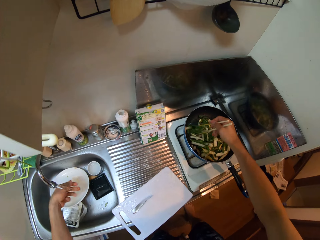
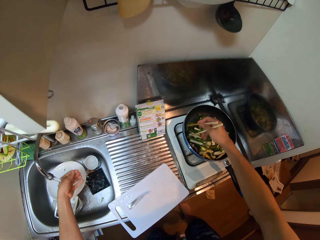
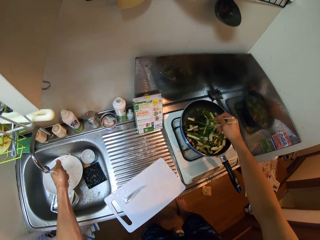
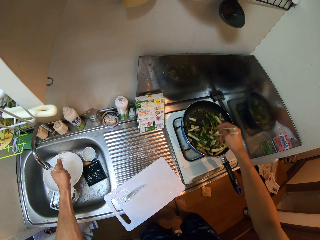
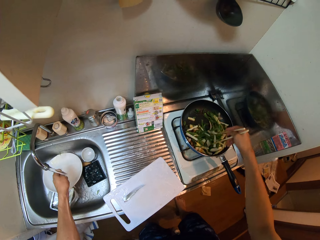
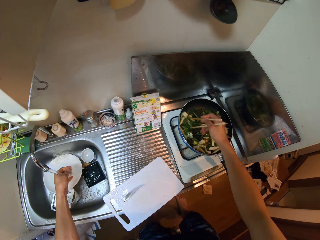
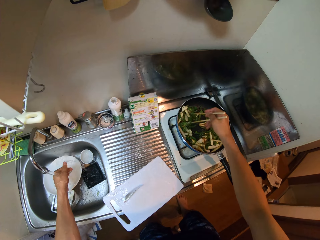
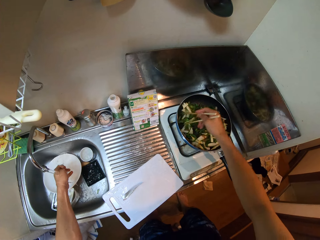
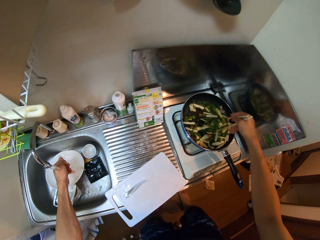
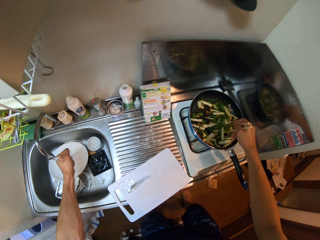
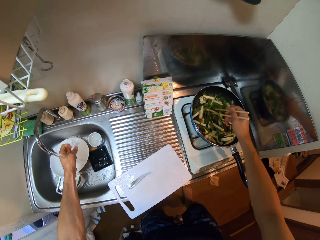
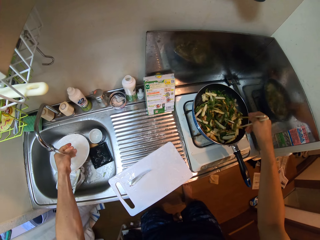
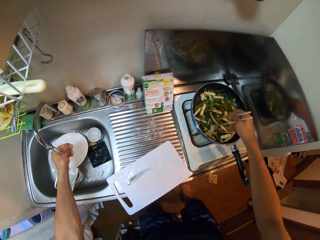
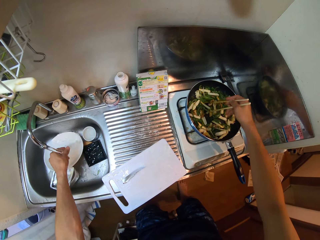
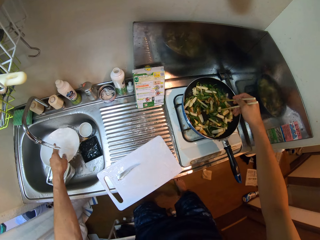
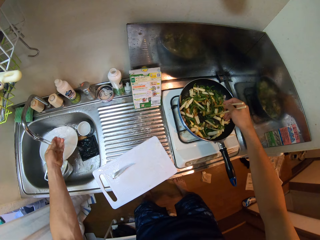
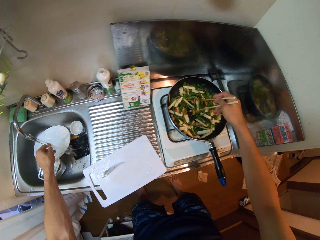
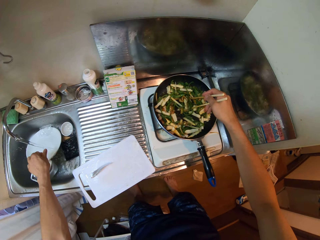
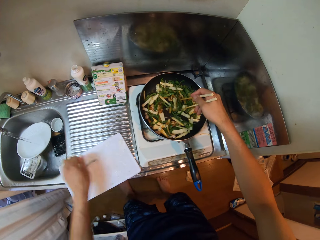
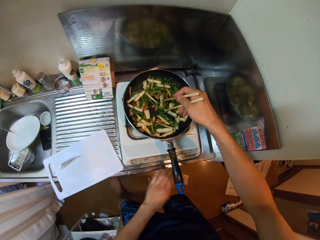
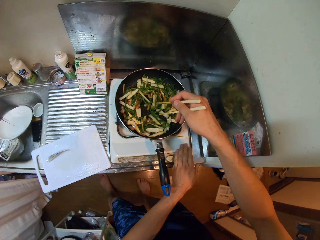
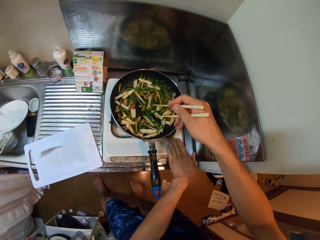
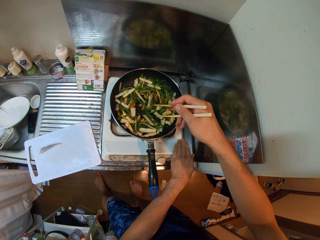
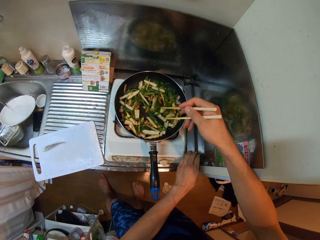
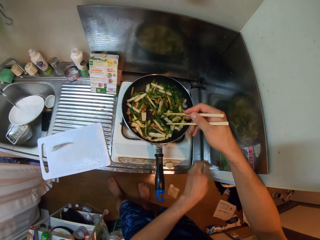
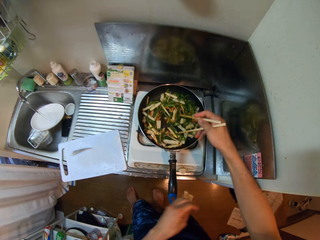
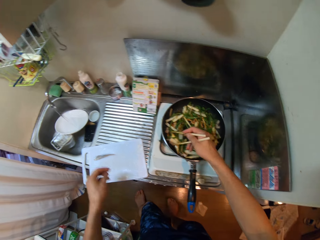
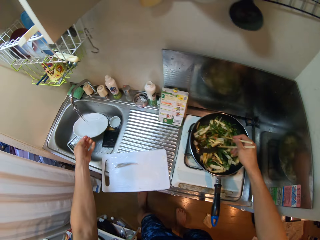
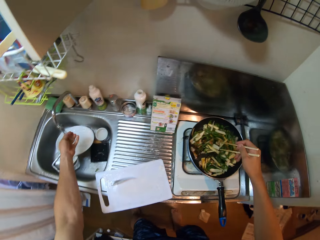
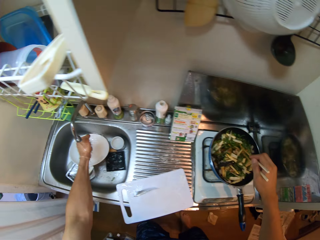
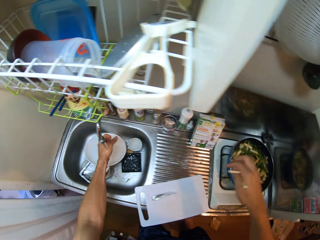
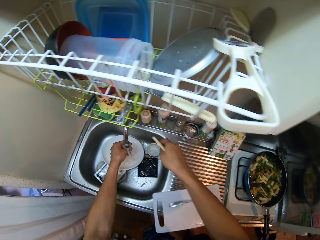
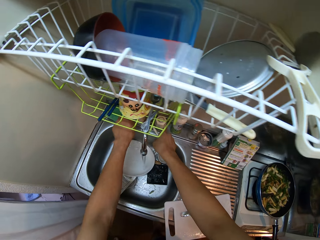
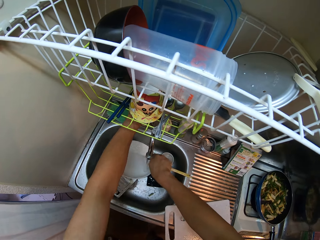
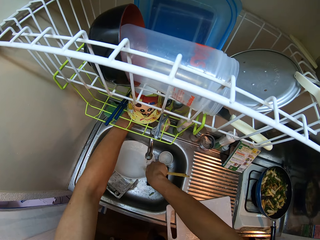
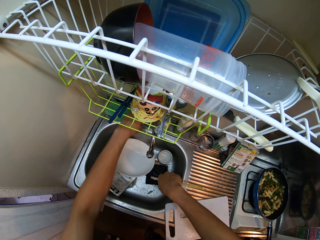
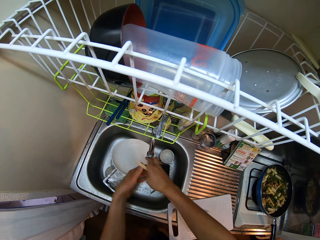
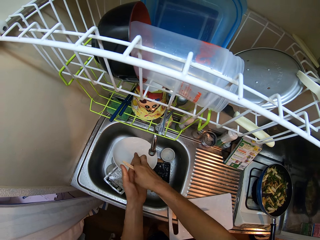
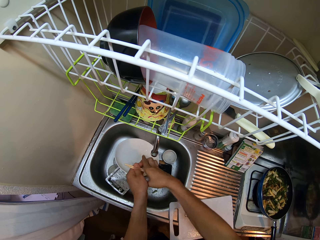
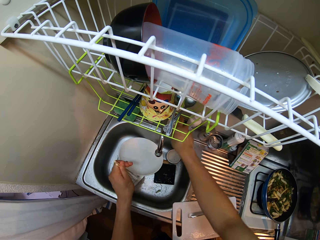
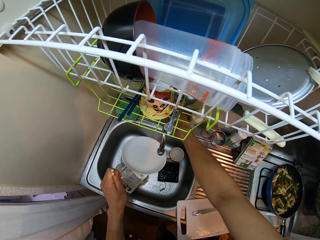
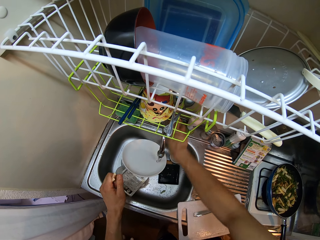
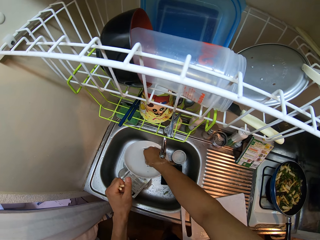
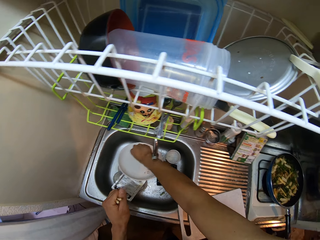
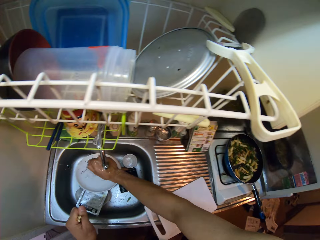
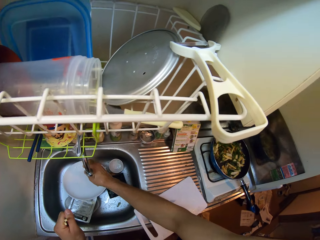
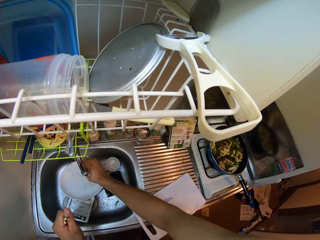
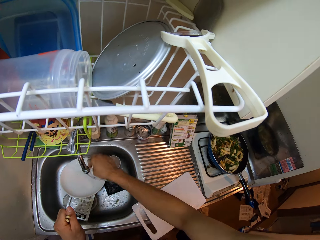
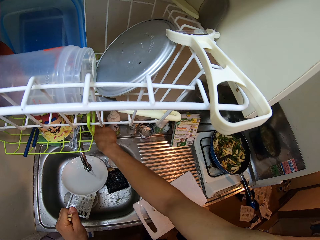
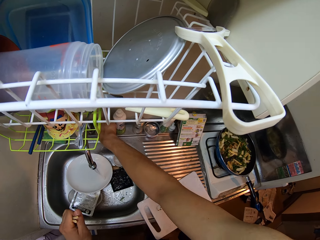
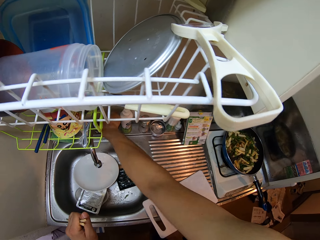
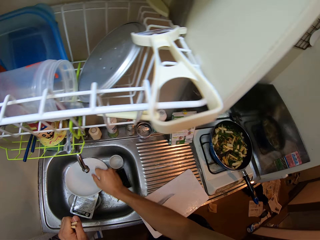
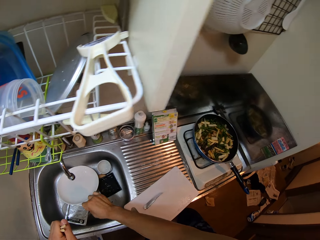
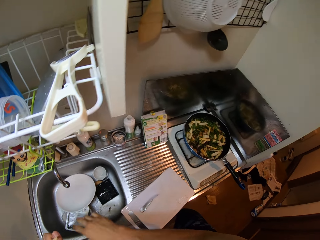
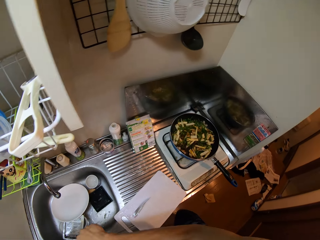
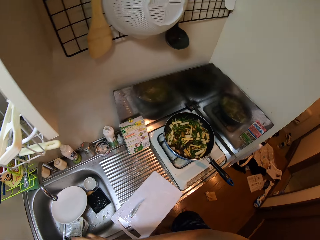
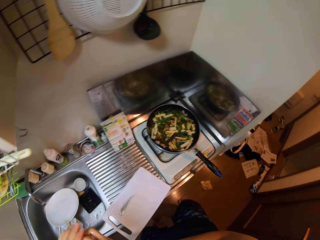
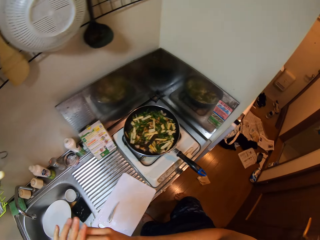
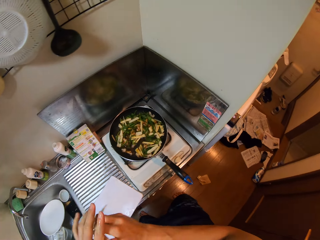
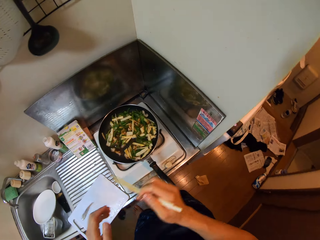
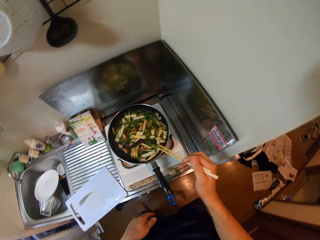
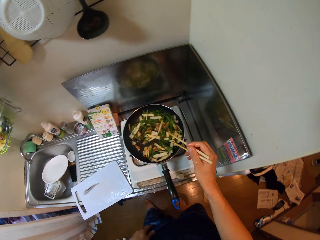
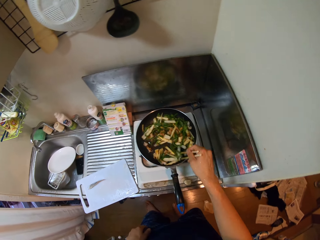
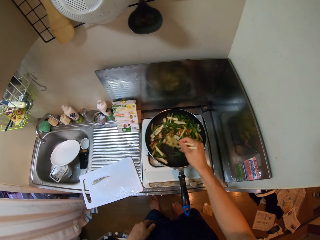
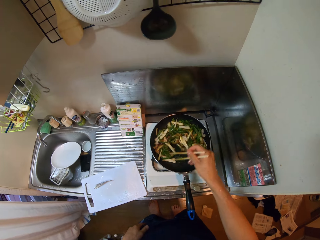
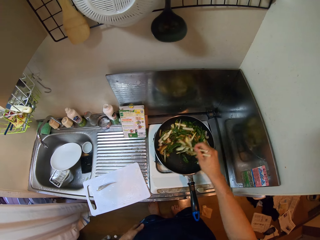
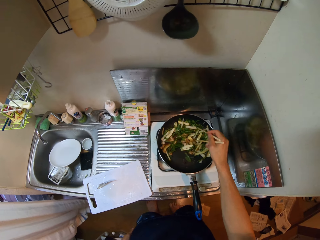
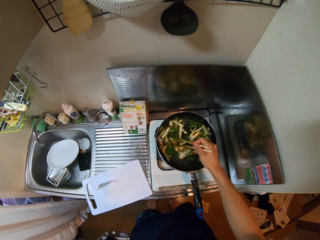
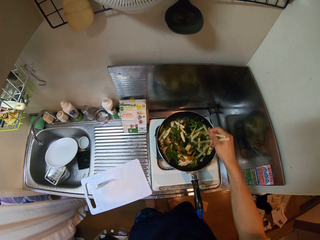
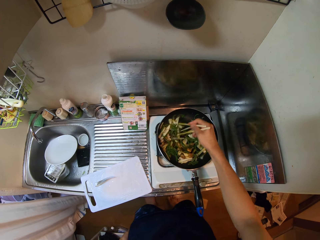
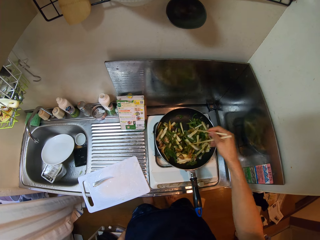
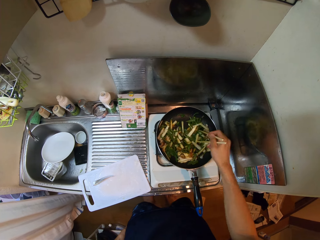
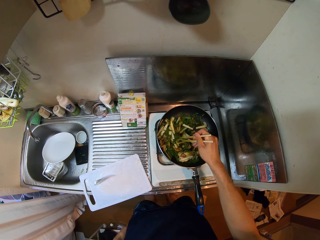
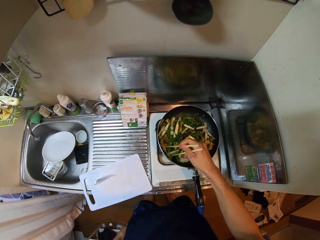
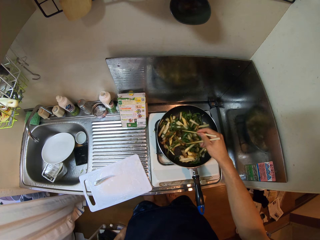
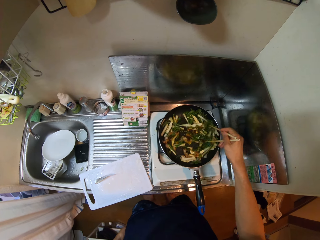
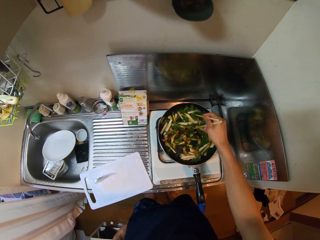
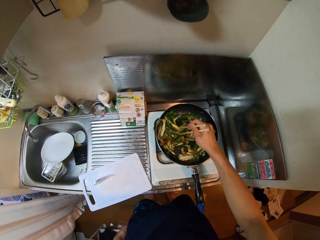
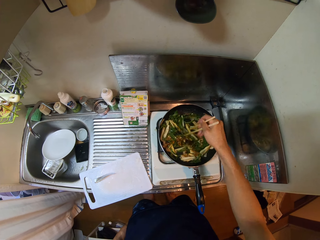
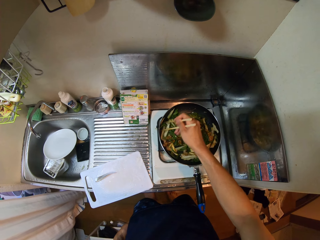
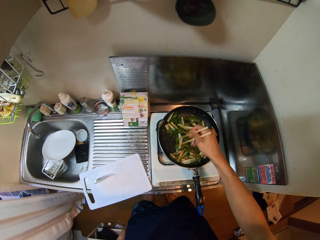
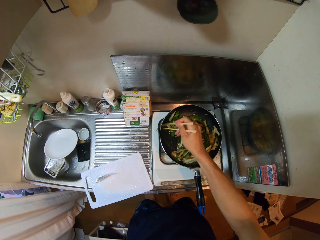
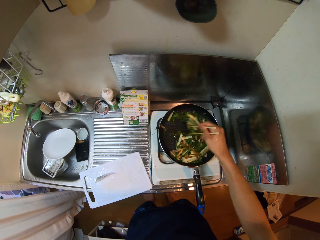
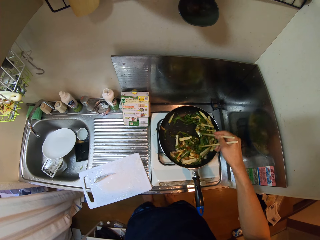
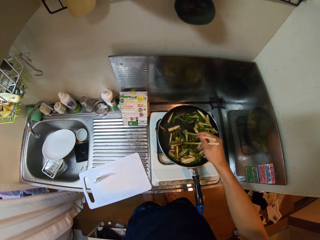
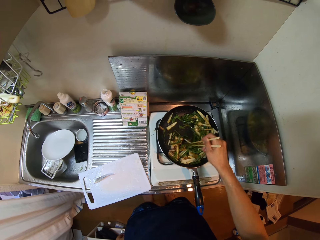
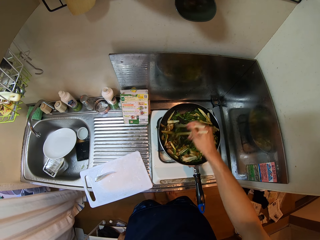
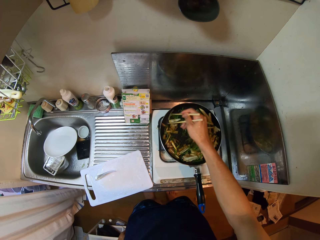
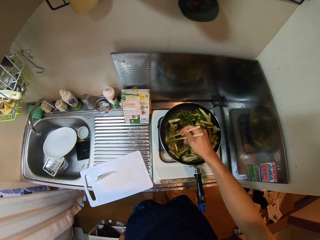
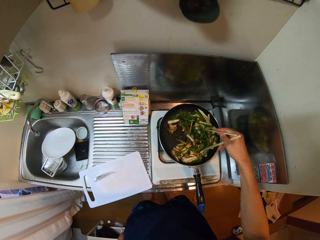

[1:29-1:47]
The camera wearer rinses her left hand. She removes dirt on the electric cooker with her left hand. She rinses her left hand. She takes soap from her left hand. She takes soap from her right hand. She rinses her right hand. She turns off the tap with her right hand. She walks towards the fry pan. She stirs the sauce in the fry pan with the chopsticks.

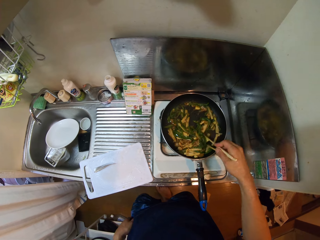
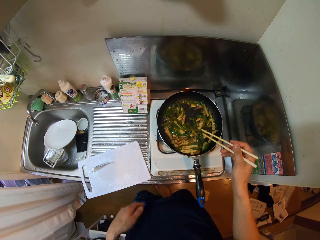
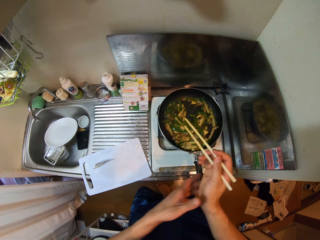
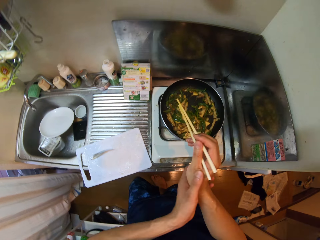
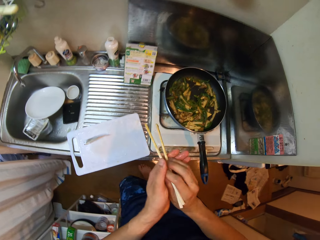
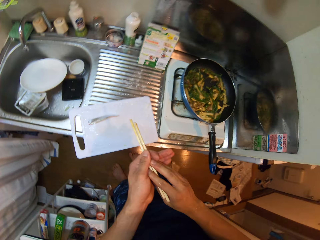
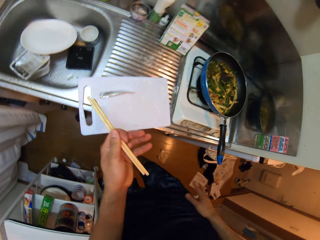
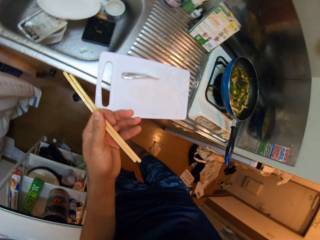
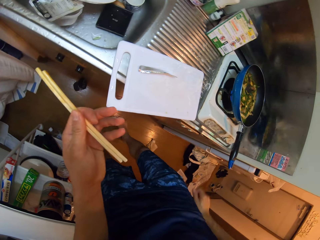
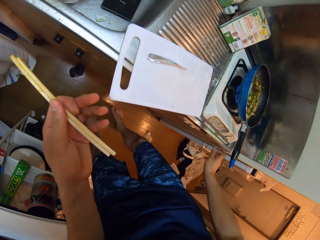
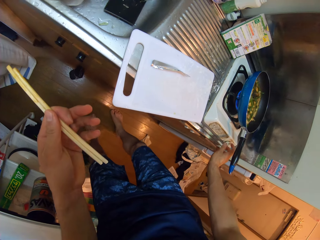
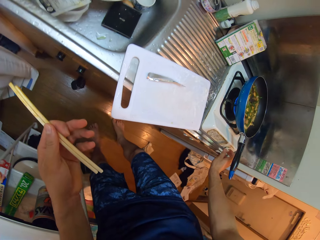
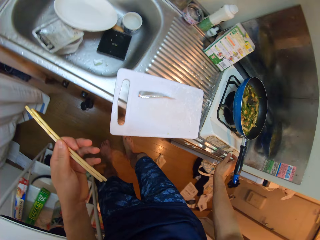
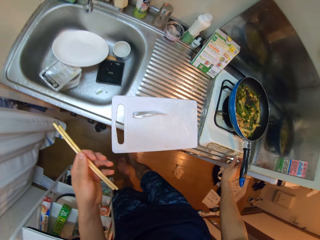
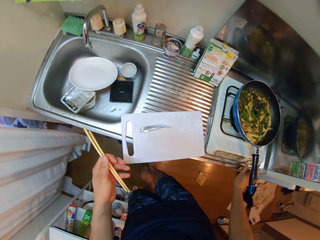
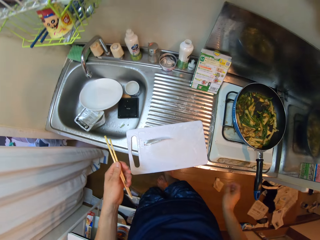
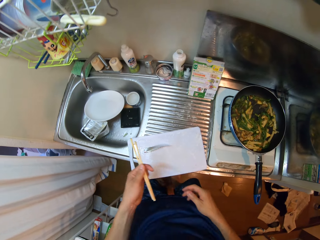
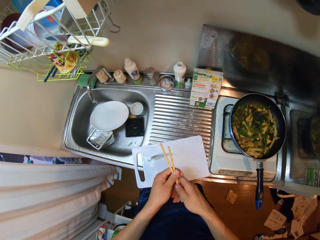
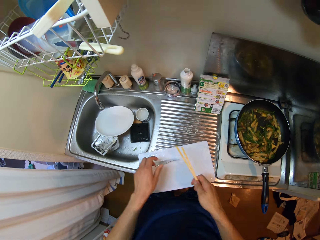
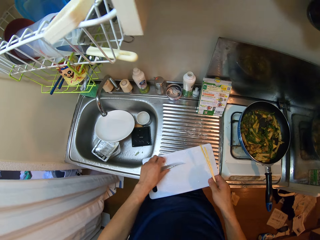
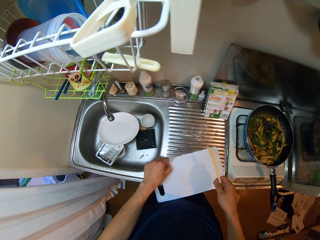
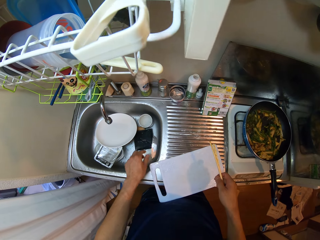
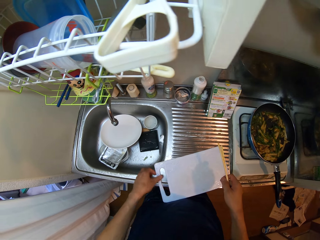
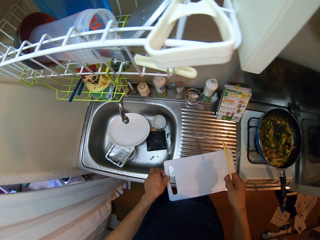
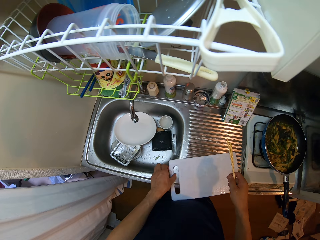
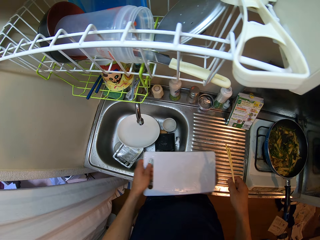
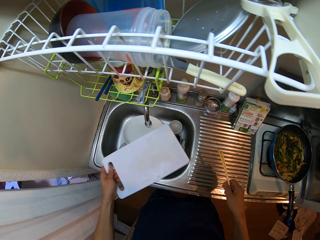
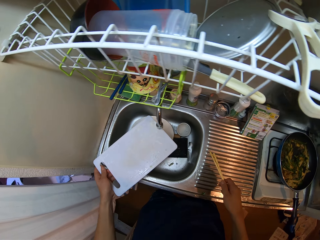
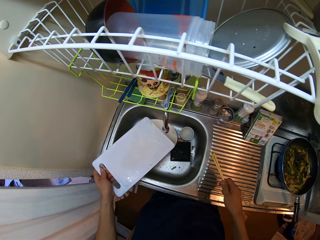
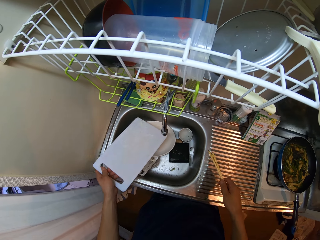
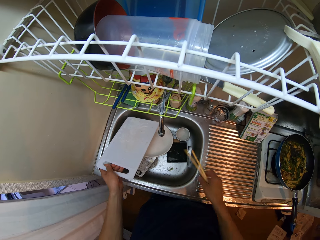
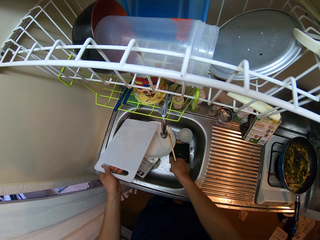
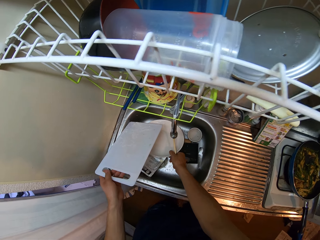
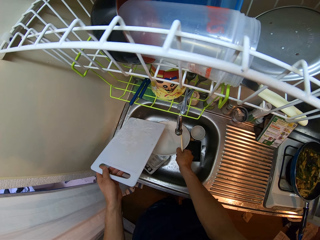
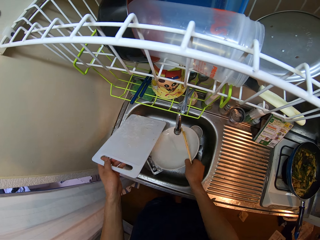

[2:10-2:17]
The camera wearer turns off the electric cooker. They remove the nylon from the cutting board. They drop the cutting board in the kitchen sink. They lift the cutting board. They adjust a plate in the kitchen sink.
